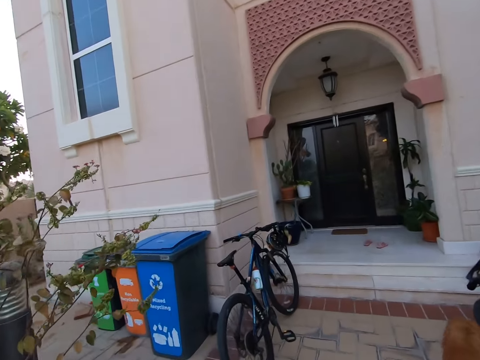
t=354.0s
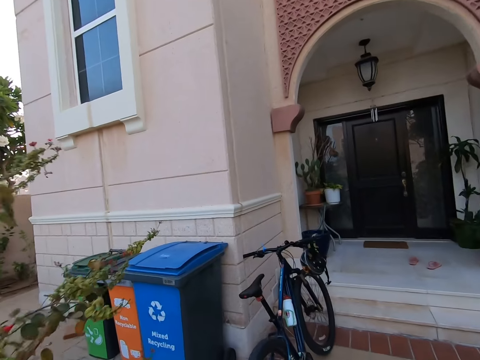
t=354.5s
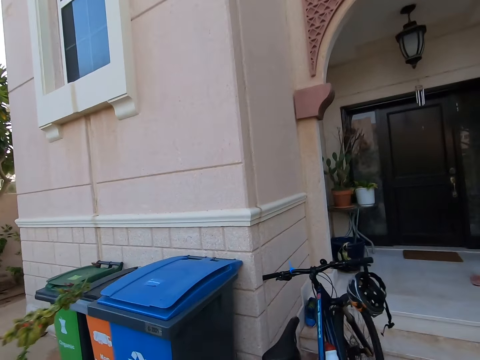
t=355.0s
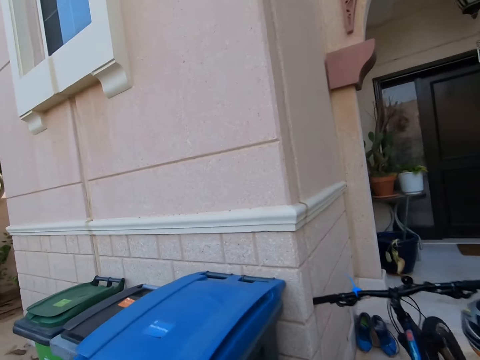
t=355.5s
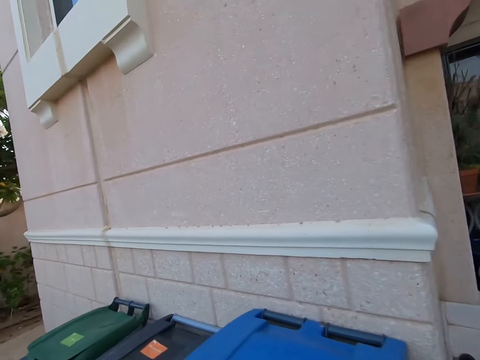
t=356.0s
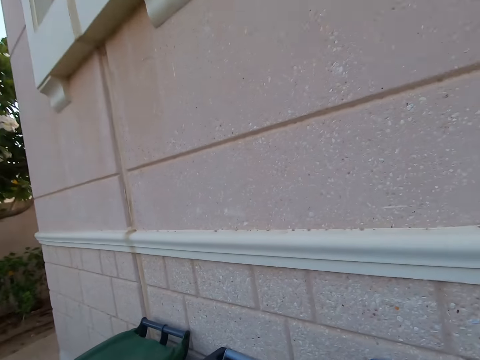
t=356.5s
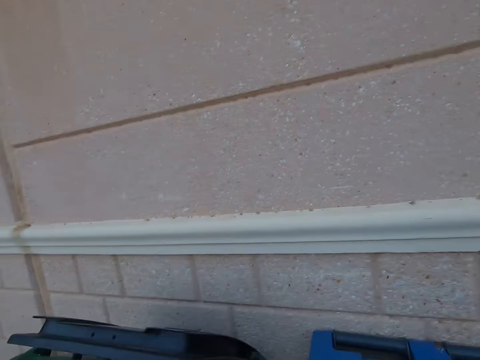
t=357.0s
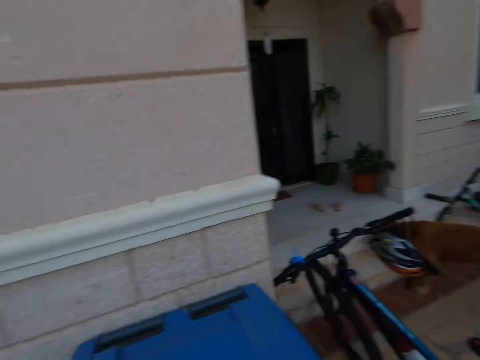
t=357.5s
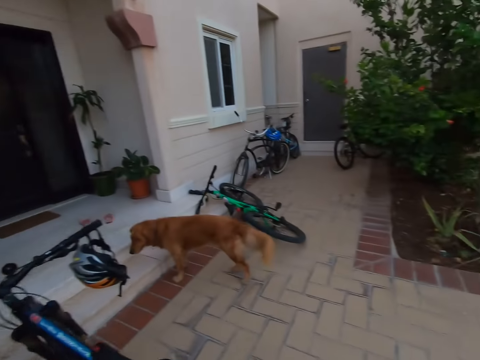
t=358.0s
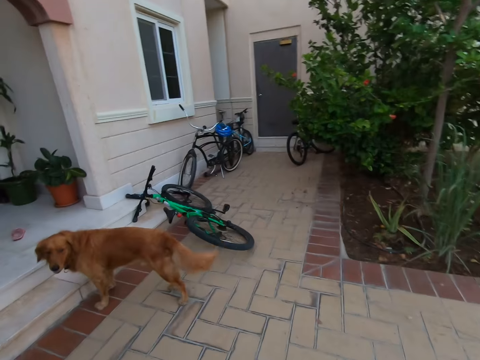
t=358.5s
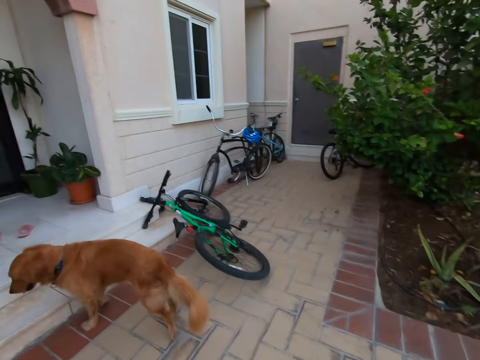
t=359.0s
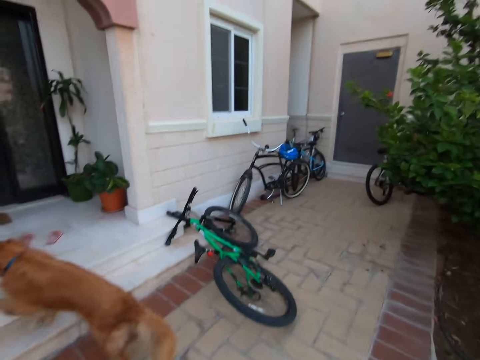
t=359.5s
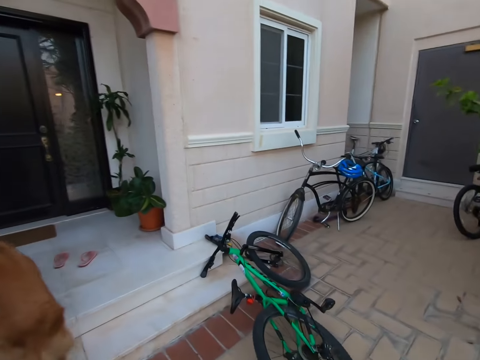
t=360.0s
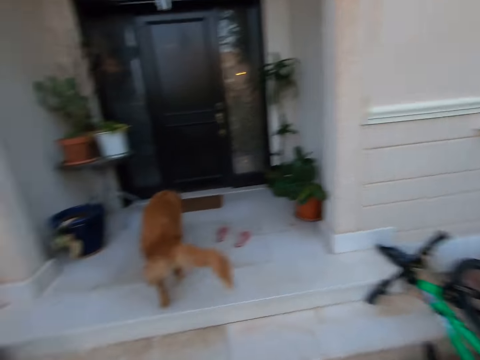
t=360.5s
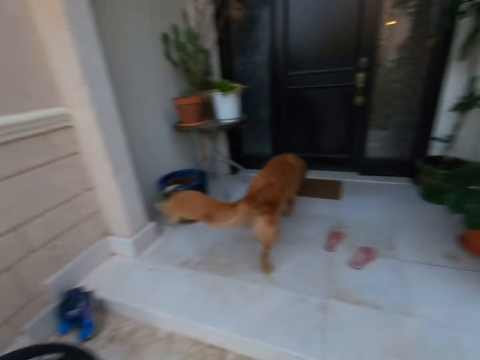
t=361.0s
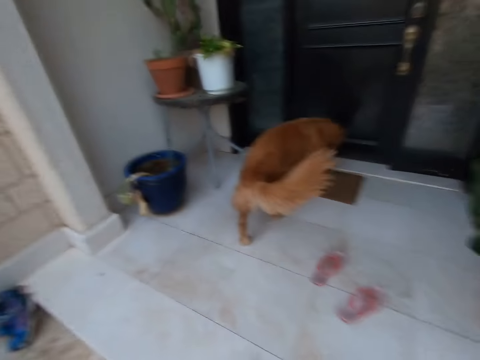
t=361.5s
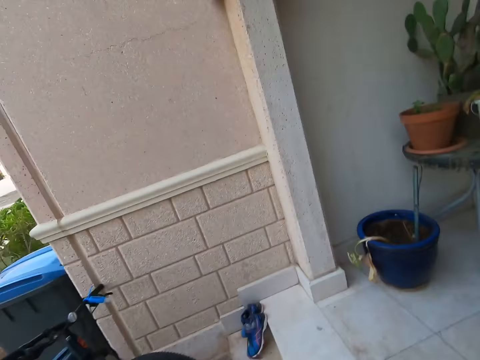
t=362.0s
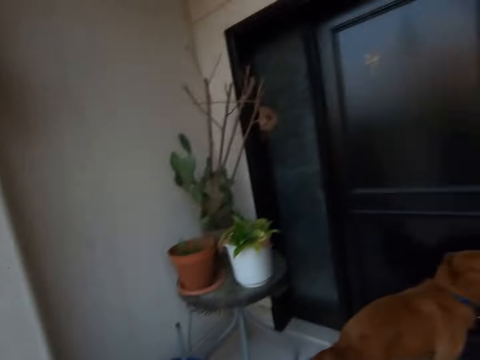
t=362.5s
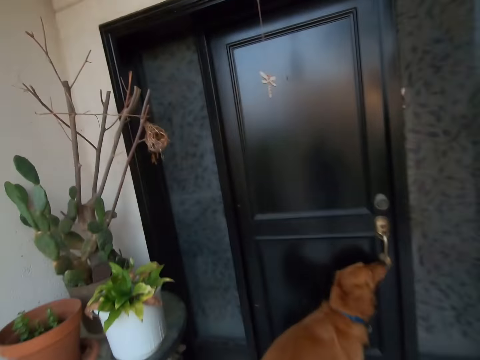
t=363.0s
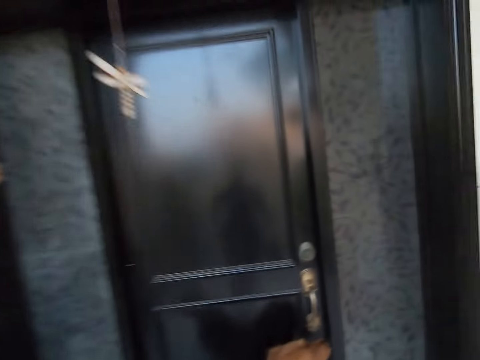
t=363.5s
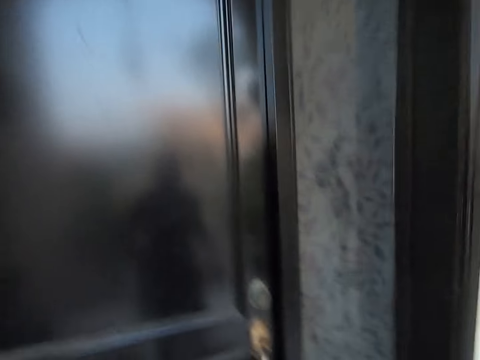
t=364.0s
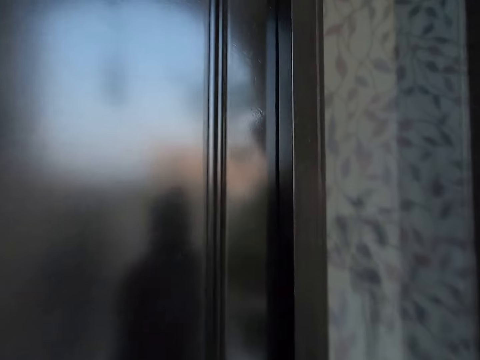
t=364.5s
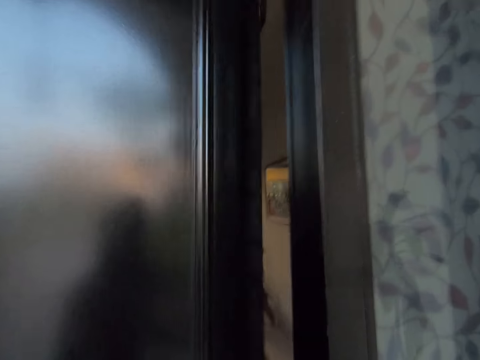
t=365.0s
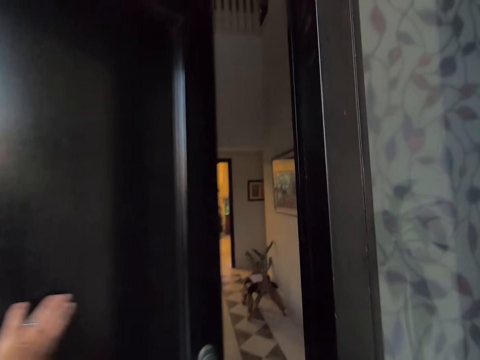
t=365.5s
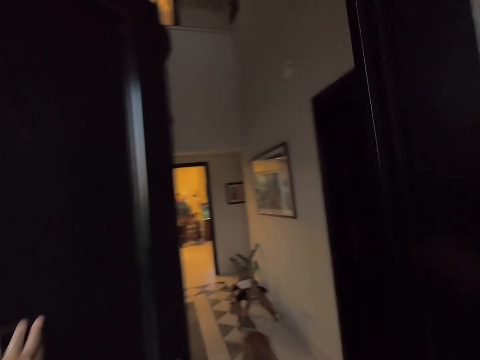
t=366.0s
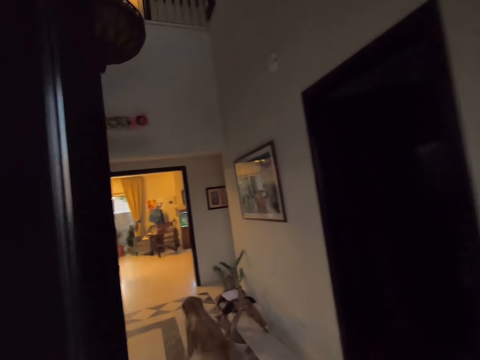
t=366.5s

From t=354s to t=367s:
The camera wearer walks towards the house. They walk around the driveway. They put something in the dustbin. They walk around the driveway. They open the door.

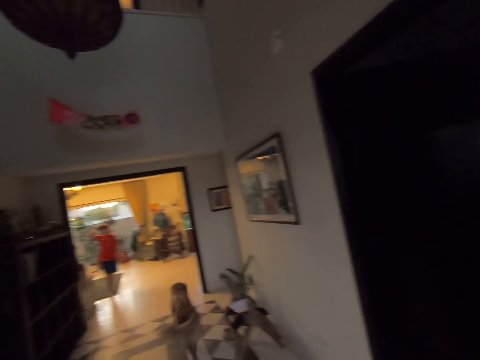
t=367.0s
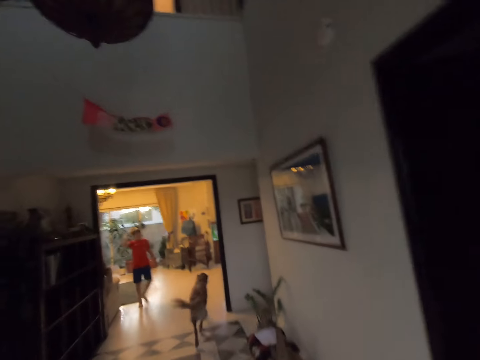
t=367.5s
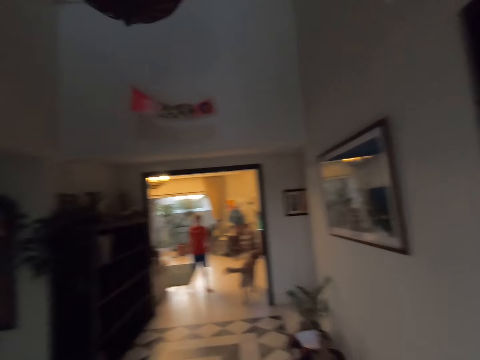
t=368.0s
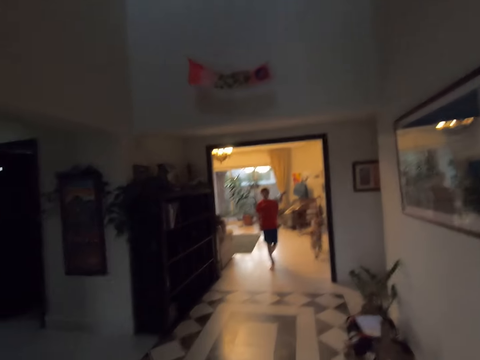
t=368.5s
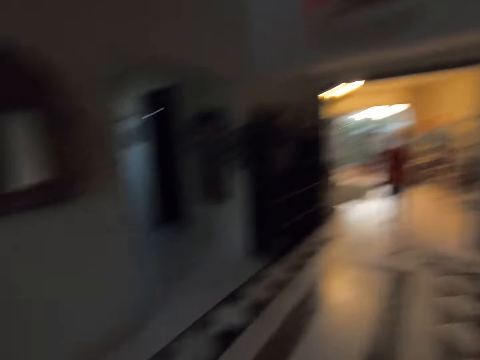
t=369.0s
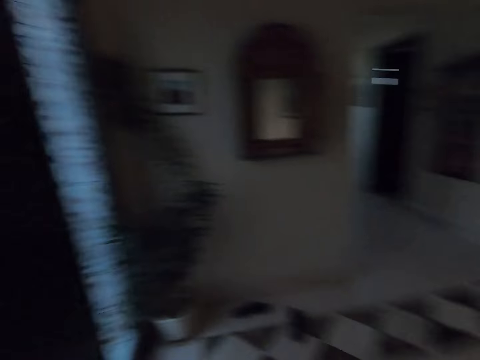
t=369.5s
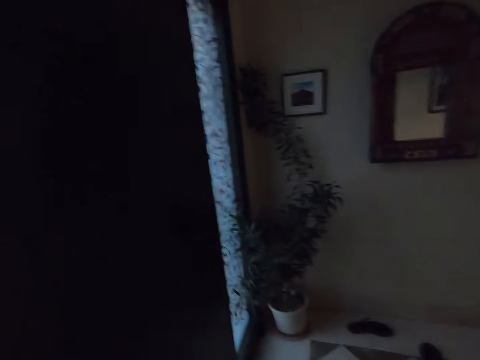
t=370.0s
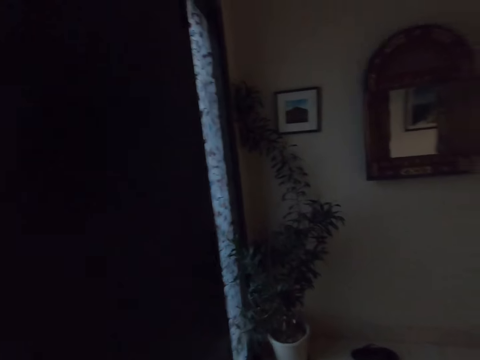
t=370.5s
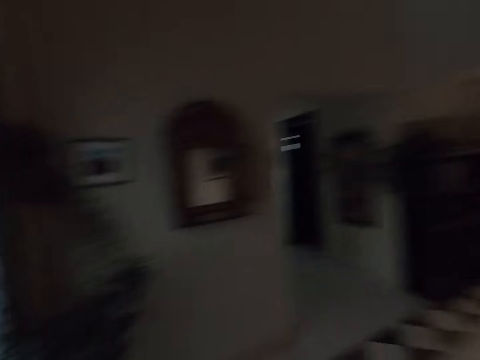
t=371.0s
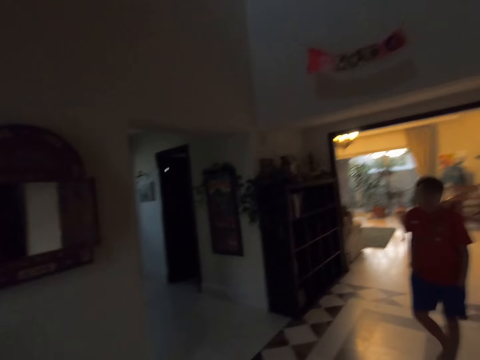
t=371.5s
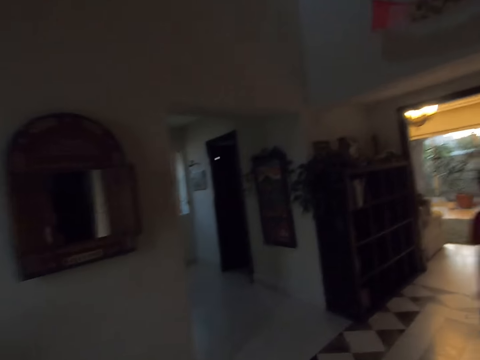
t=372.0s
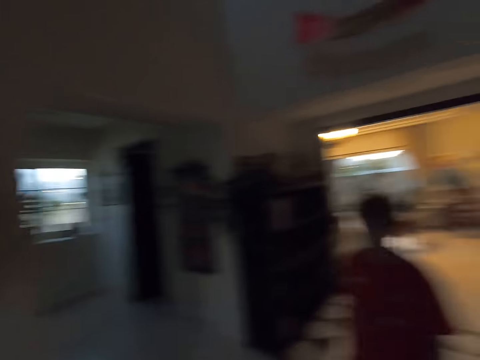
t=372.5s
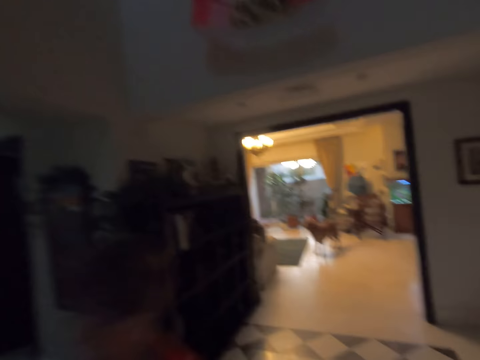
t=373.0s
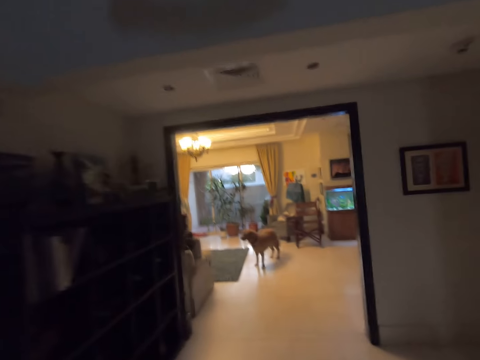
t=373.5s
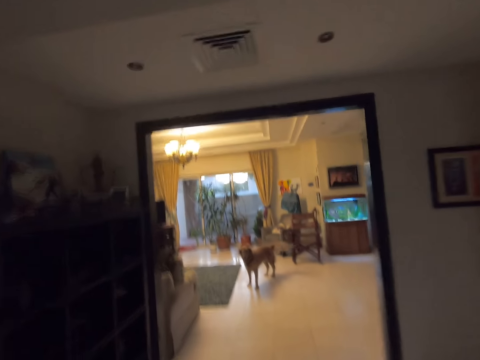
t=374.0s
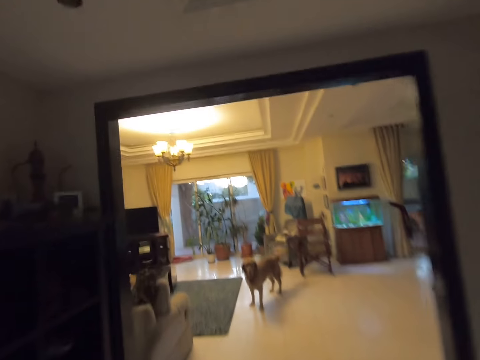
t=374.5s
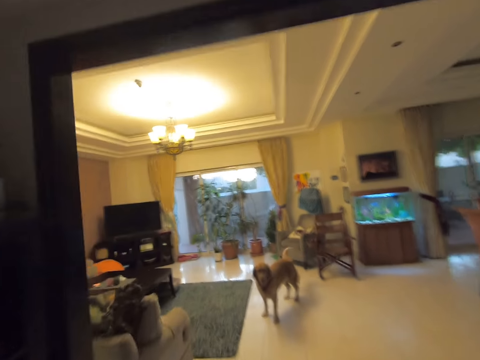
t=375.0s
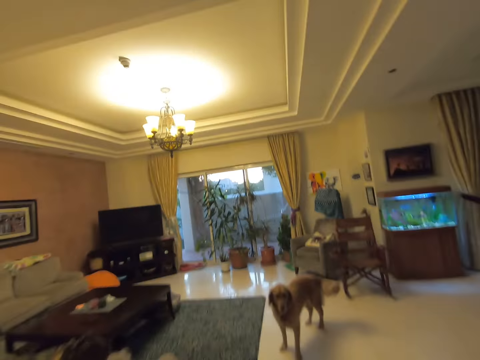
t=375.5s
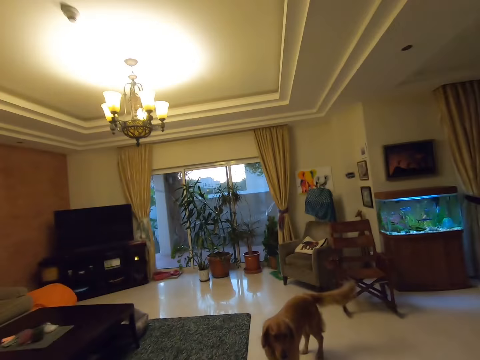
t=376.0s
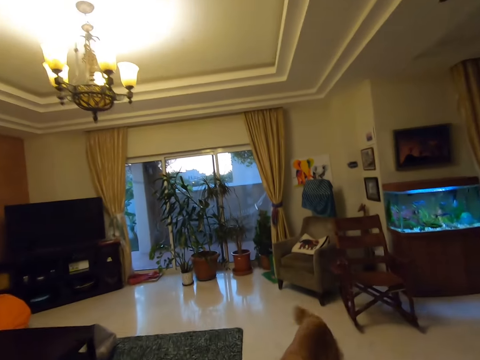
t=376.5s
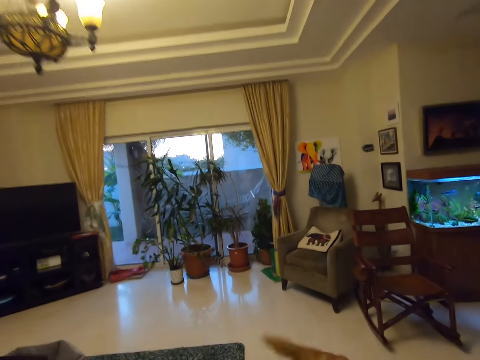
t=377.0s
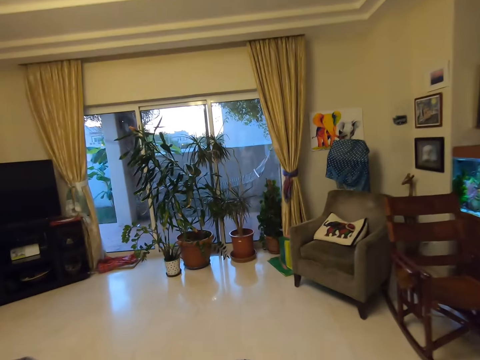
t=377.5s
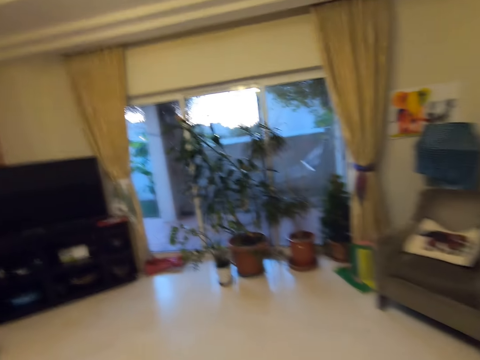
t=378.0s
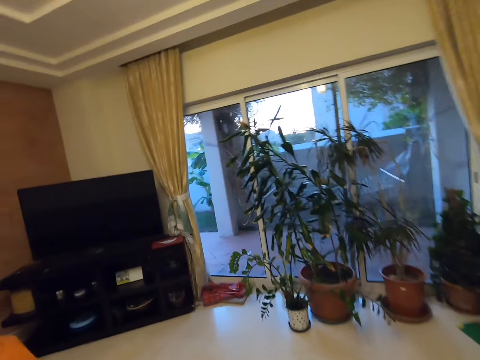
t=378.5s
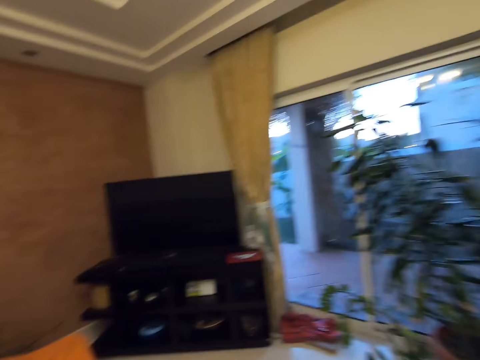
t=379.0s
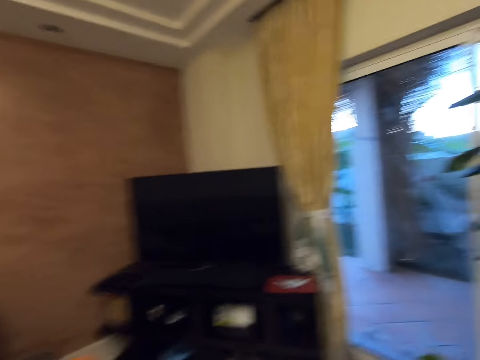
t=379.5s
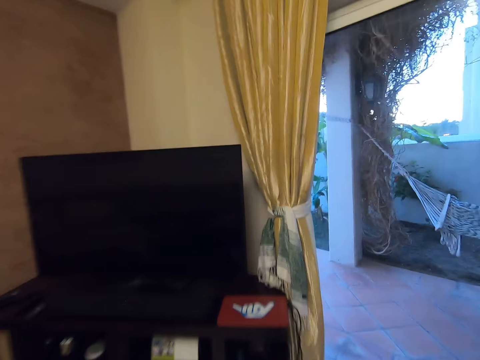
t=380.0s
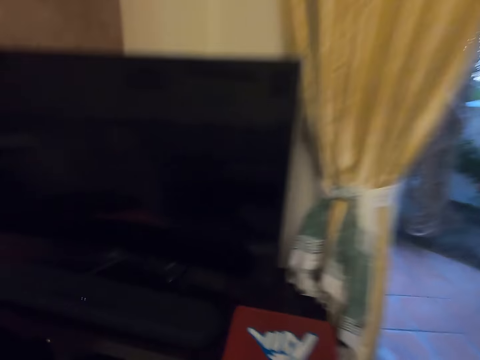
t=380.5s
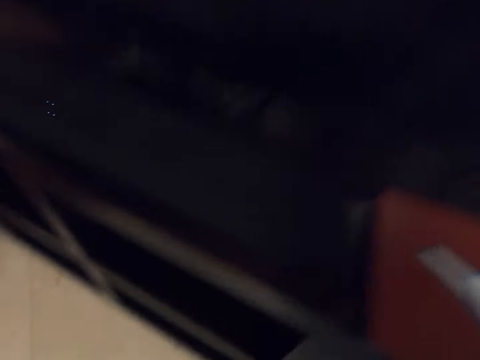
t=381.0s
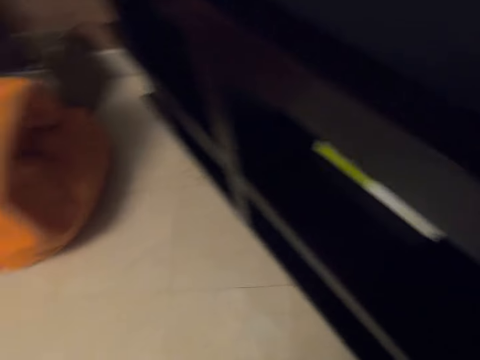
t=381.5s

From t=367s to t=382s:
The camera wearer walks around the house. They get into the room. They close the door. They look around the house. A man walks around the room. The camera wearer walks around the room.
